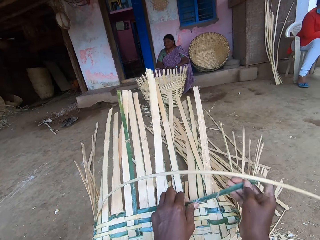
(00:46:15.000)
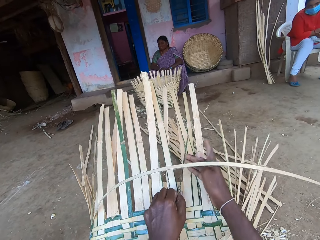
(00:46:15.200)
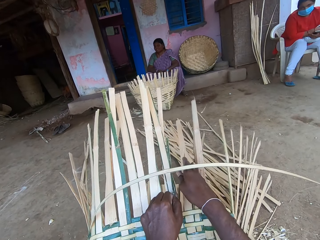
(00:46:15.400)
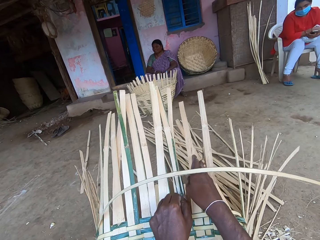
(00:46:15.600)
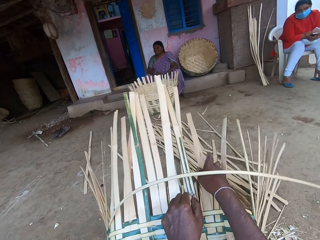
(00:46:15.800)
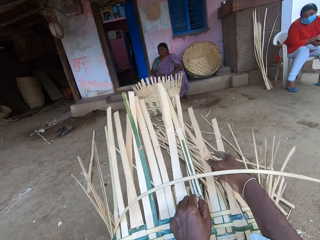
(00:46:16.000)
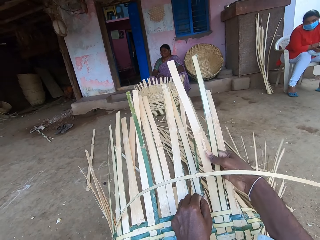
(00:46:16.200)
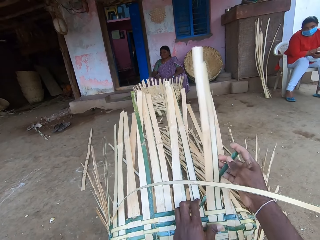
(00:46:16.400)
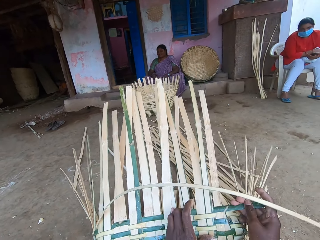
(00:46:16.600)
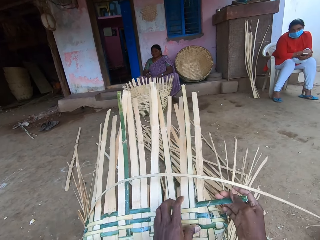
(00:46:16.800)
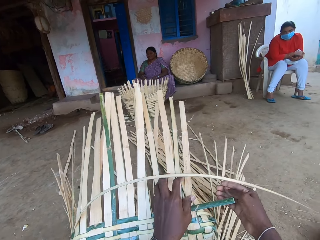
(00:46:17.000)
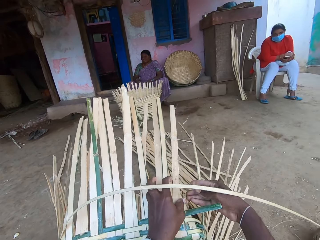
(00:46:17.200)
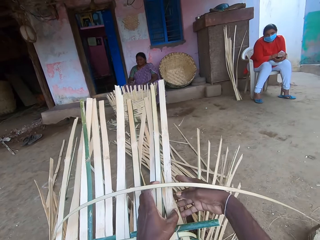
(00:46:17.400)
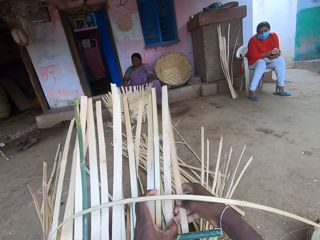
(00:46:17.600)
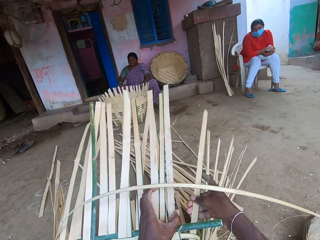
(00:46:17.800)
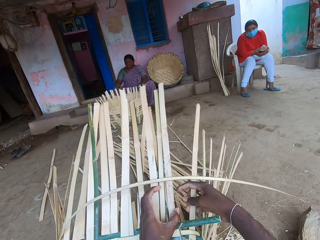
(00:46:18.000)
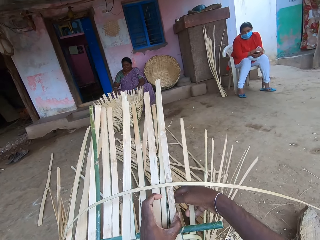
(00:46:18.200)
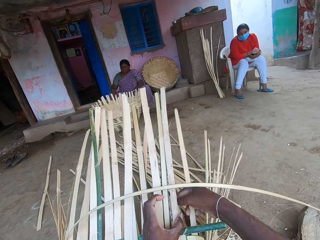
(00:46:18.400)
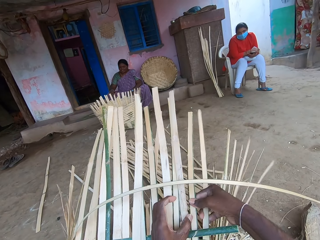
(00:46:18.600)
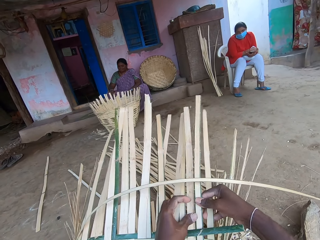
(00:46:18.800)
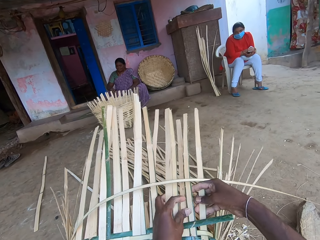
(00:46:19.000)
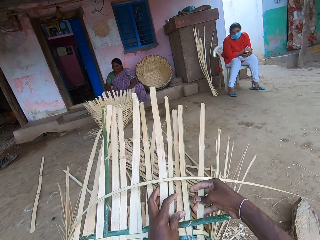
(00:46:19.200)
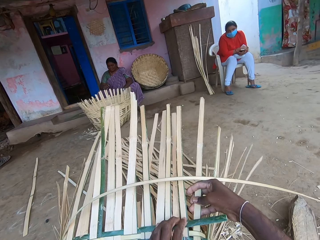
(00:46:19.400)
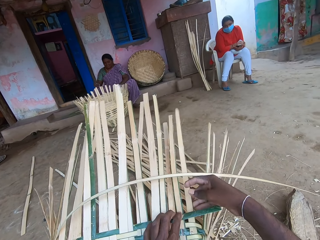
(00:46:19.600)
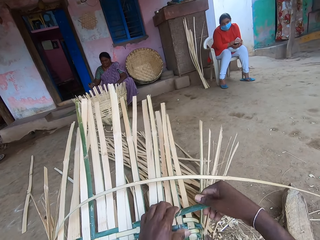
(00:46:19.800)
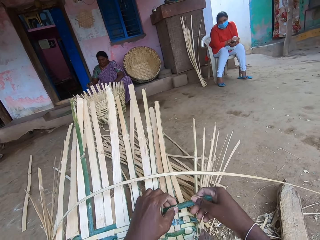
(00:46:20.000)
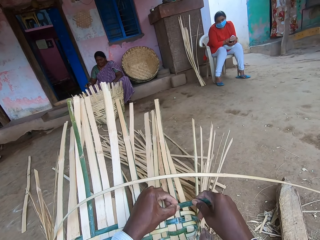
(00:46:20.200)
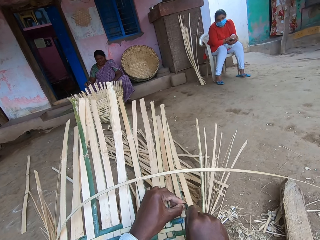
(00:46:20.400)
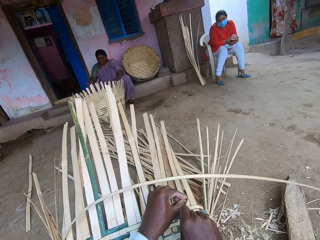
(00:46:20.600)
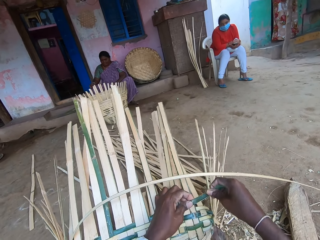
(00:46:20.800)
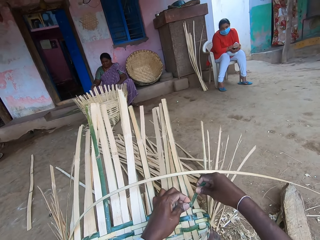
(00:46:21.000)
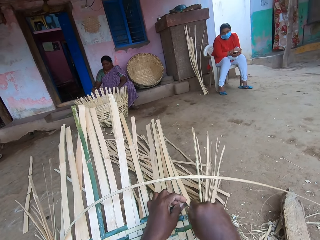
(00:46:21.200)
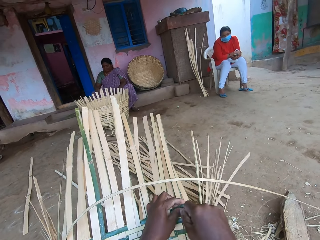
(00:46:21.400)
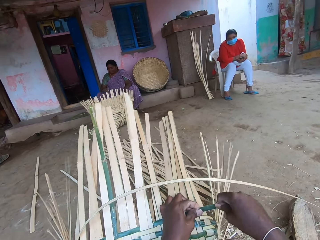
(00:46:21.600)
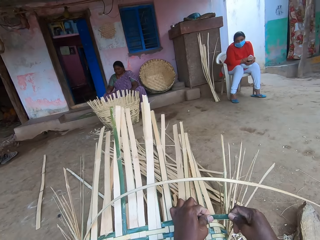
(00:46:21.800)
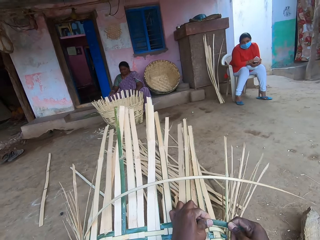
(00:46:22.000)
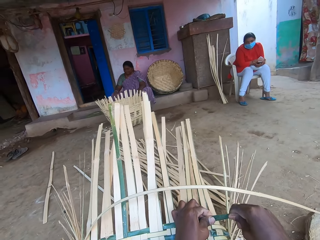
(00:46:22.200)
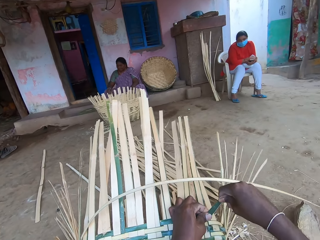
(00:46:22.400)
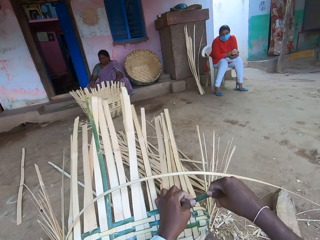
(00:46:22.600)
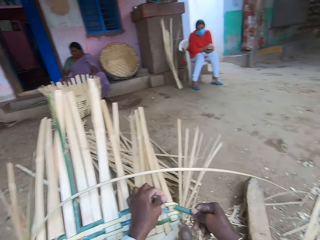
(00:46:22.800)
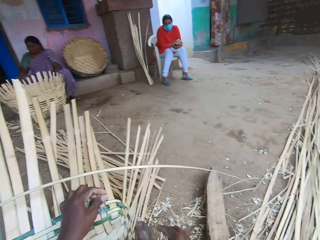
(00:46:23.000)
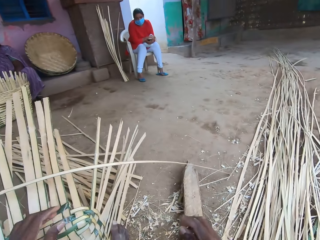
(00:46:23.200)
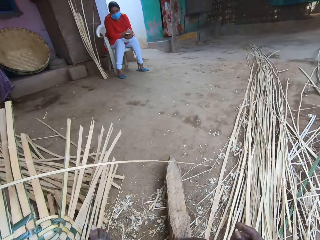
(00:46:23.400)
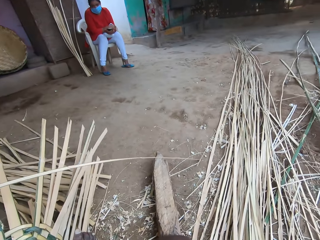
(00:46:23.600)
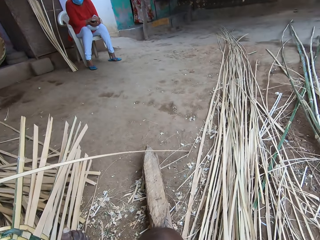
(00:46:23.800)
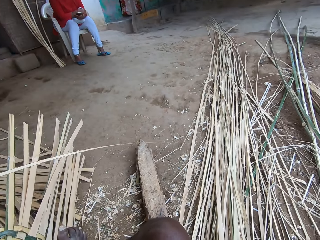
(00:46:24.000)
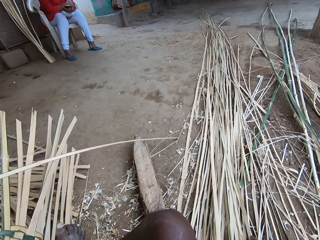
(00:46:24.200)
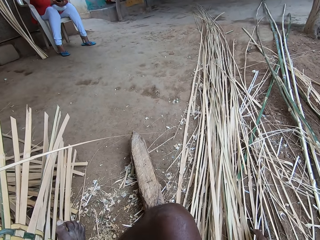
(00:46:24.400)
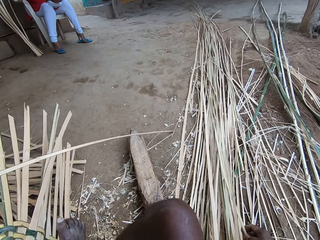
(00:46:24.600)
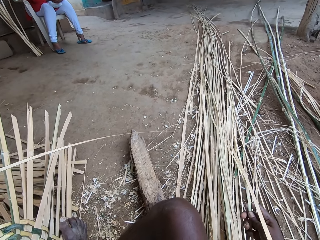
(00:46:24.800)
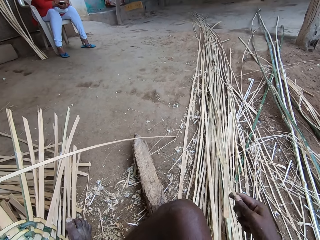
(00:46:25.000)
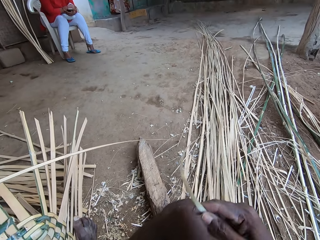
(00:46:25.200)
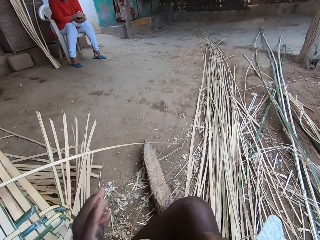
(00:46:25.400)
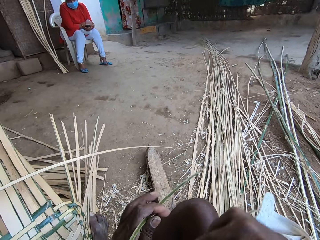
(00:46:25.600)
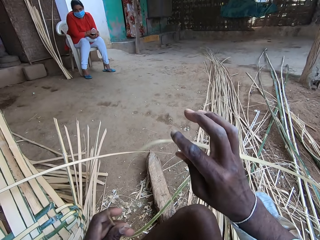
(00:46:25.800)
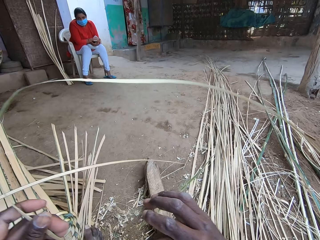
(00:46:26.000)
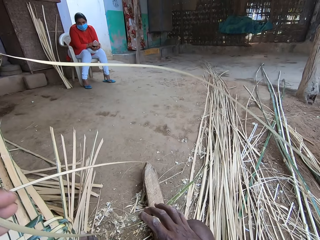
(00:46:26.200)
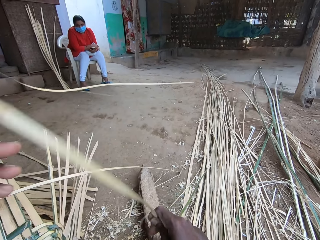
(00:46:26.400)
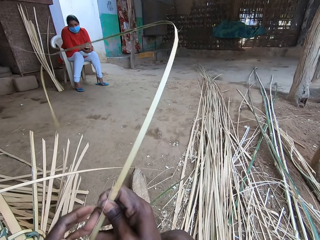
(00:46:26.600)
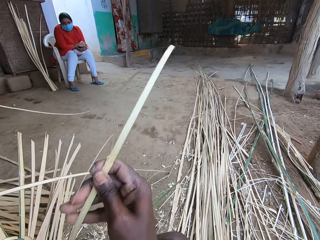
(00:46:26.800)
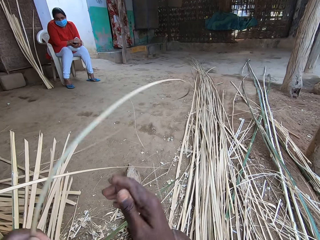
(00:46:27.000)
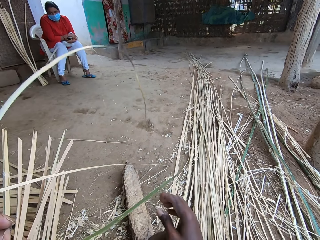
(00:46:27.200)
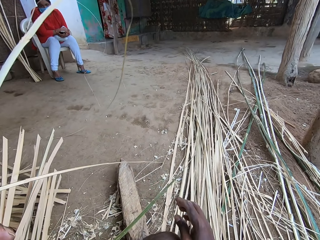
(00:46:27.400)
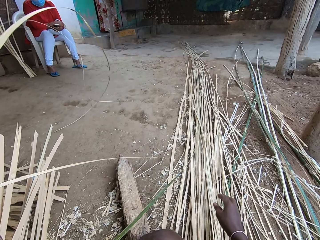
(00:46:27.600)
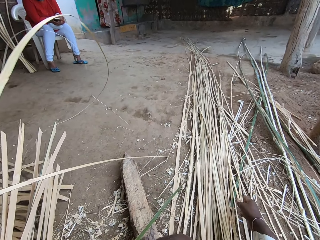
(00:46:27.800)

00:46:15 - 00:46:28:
The camera wearer weaves the basket. He converses with a woman and another woman. The first woman rotates a basket on the ground with her right hand. The camera wearer breaks the end of a bamboo strip with both hands. He picks the bamboo strip off the ground with his right hand. He transfers the bamboo strip from his right hand to his left hand.

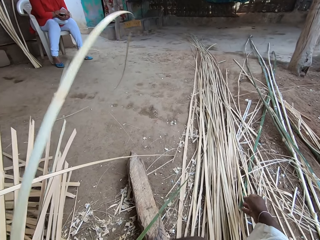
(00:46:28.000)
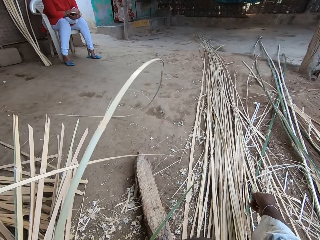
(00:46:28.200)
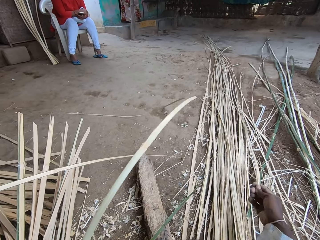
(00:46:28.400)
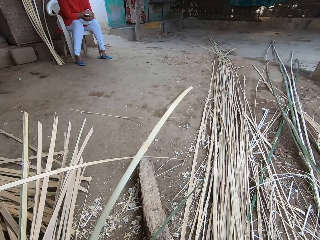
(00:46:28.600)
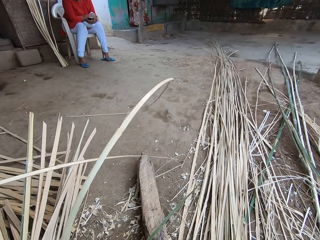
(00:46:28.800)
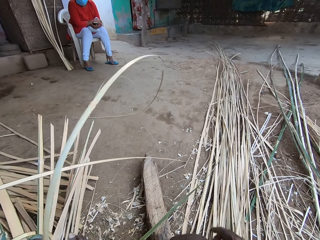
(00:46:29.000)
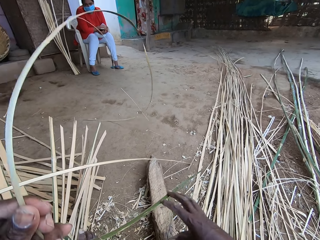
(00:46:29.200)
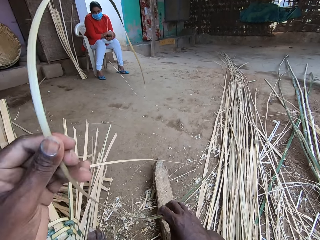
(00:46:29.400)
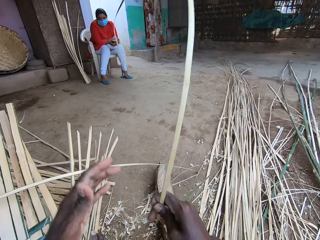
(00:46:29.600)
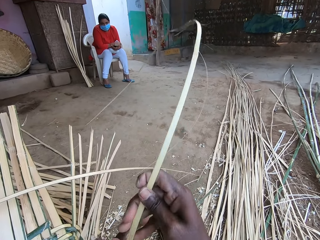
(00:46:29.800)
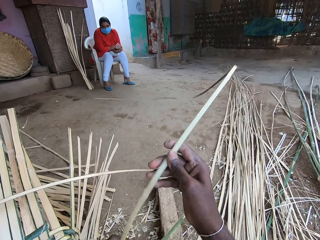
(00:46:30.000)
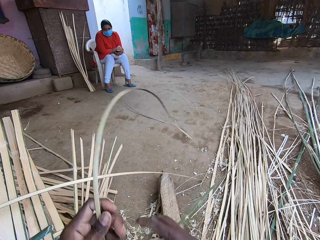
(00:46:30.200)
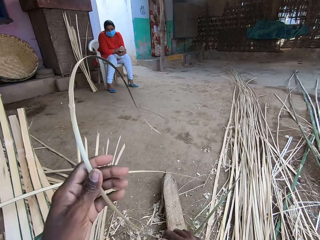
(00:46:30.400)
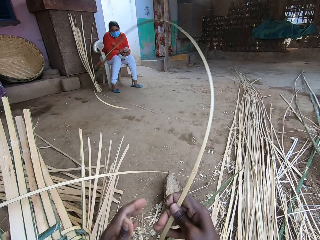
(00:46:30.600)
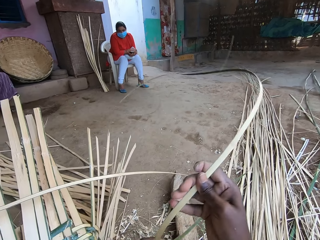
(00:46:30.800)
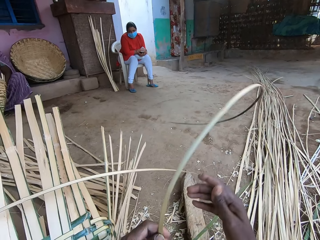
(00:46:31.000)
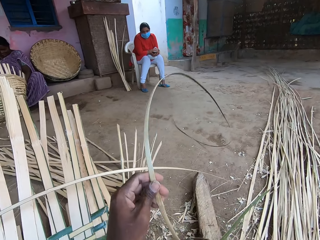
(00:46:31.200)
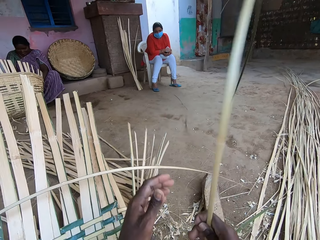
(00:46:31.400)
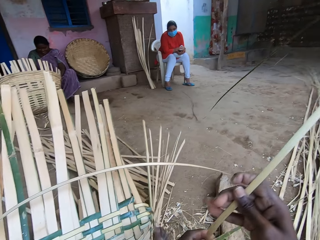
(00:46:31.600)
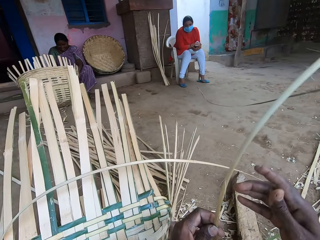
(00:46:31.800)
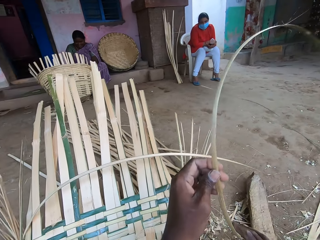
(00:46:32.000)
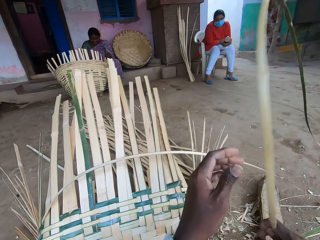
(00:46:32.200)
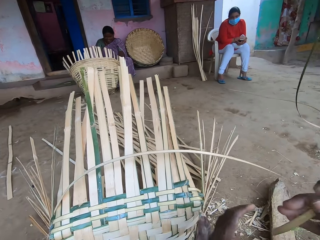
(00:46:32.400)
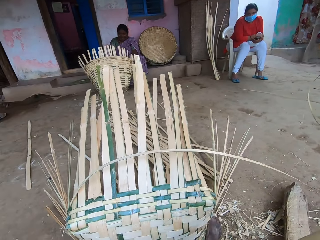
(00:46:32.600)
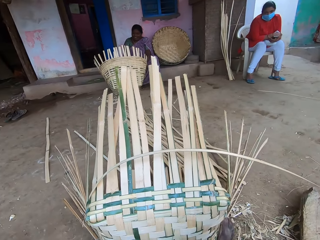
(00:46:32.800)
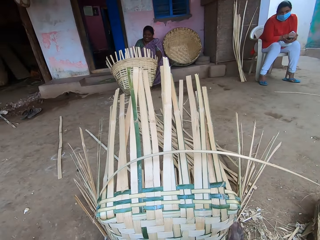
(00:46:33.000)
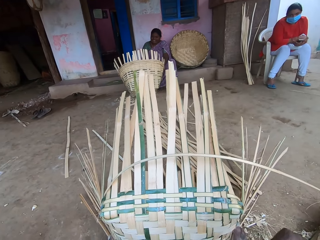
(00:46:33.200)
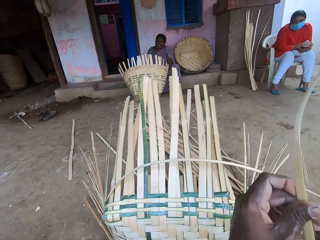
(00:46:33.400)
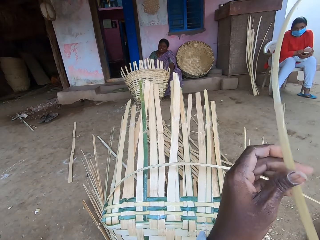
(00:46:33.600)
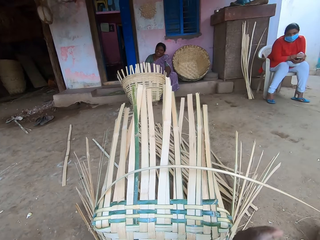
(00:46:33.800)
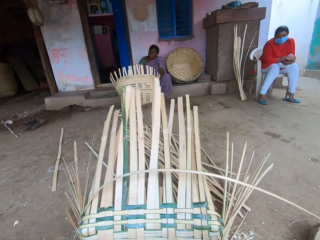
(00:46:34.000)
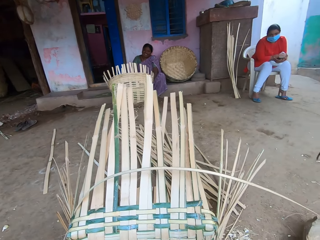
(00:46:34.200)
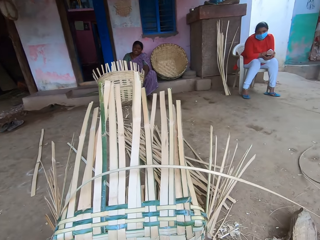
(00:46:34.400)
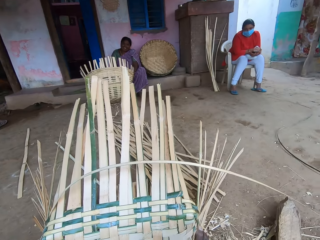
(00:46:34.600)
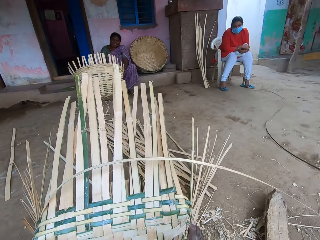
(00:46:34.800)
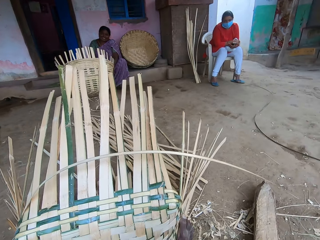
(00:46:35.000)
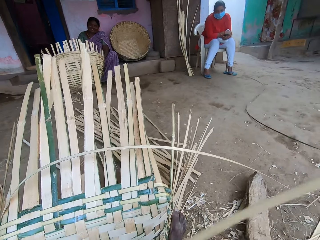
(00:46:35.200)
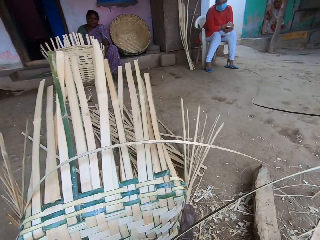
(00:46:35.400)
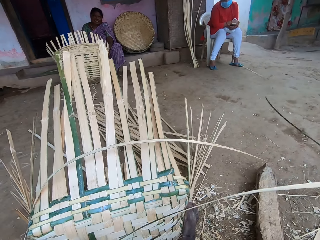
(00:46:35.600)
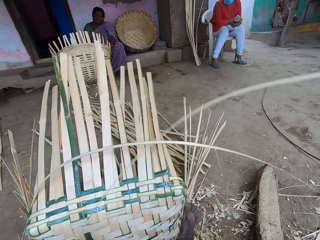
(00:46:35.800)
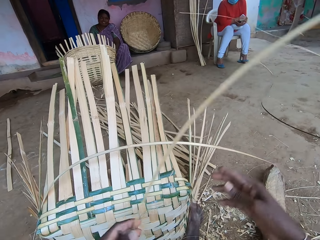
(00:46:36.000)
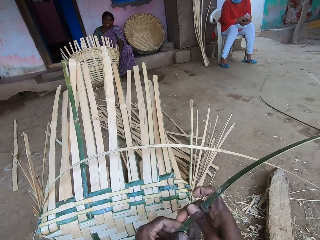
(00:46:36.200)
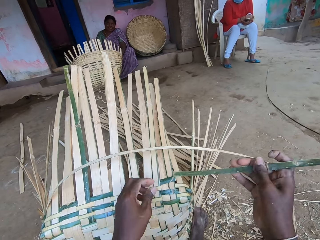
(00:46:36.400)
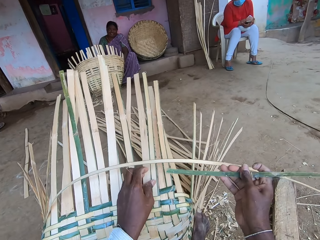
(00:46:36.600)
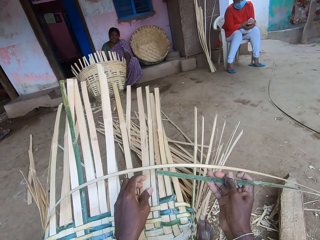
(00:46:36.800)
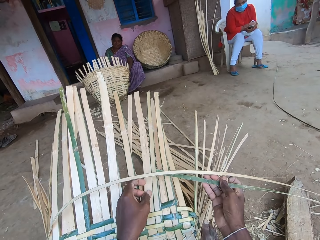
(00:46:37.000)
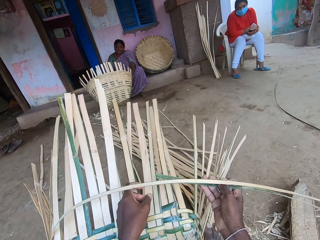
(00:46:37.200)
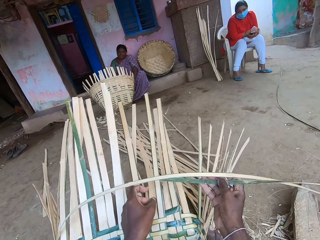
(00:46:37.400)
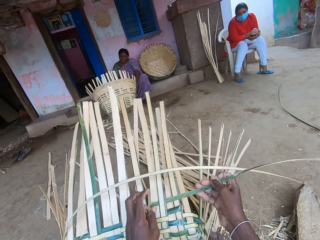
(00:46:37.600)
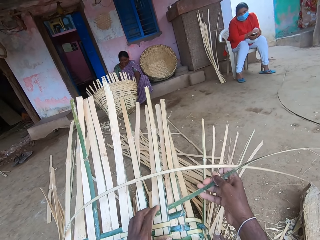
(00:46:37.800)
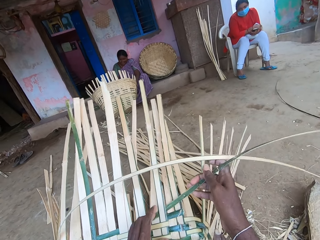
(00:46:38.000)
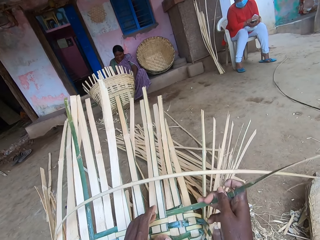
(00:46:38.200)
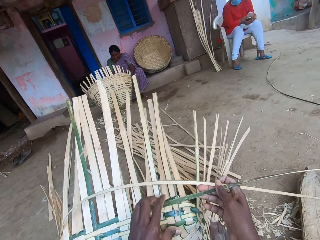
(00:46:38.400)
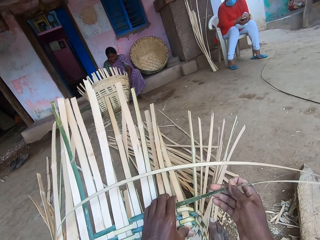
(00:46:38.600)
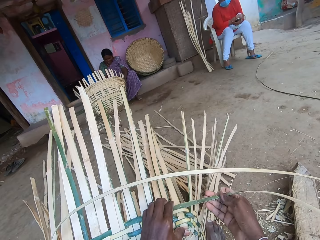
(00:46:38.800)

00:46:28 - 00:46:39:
The camera wearer picks a bamboo strip off the ground with his right hand. He drops the bamboo strip in his right hand. He pulls the bamboo strip with both hands. He looks around. He puts the bamboo strip in his right hand into the basket on the ground. He weaves the basket.
